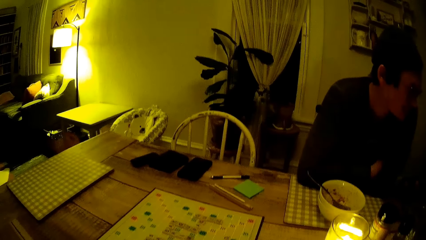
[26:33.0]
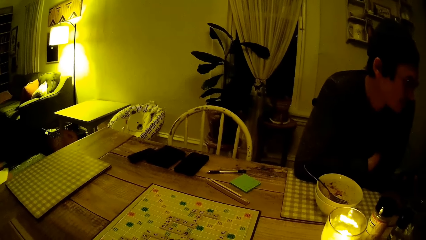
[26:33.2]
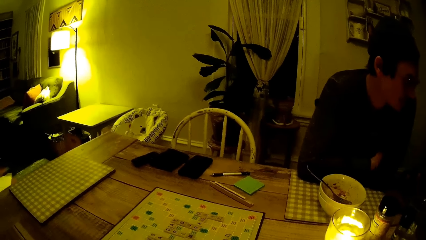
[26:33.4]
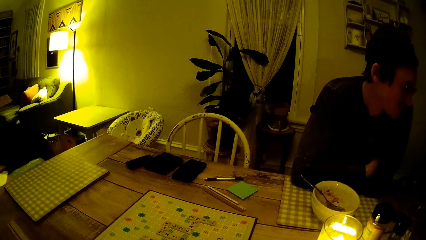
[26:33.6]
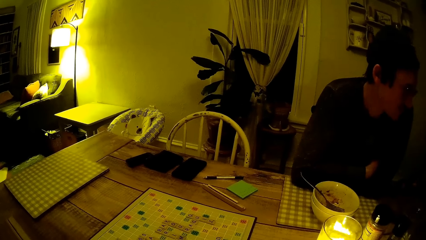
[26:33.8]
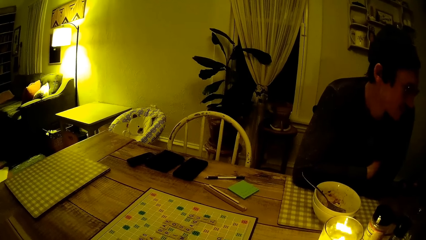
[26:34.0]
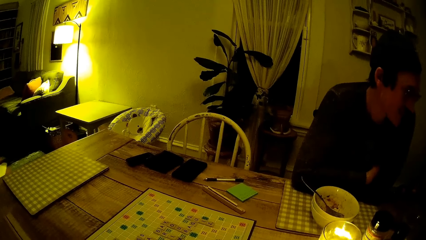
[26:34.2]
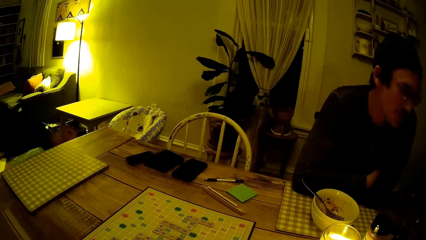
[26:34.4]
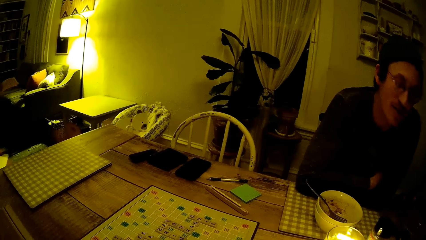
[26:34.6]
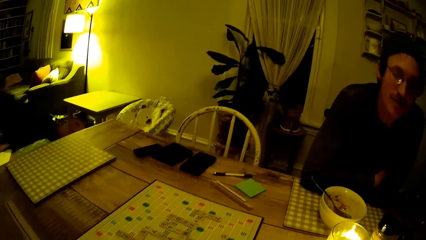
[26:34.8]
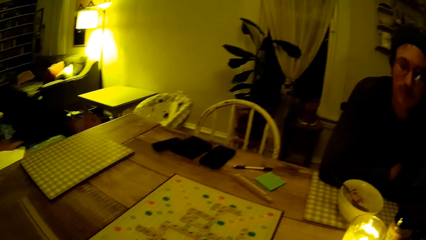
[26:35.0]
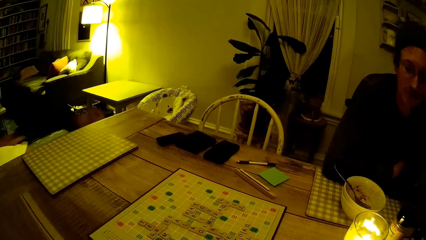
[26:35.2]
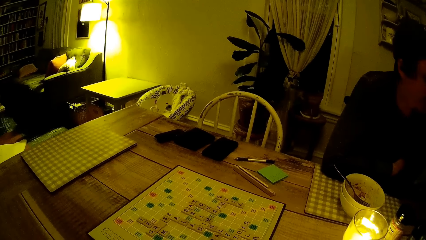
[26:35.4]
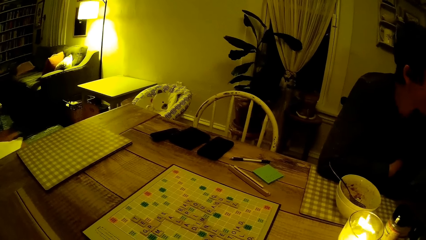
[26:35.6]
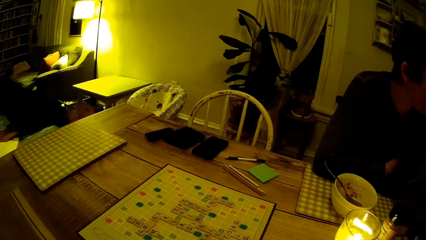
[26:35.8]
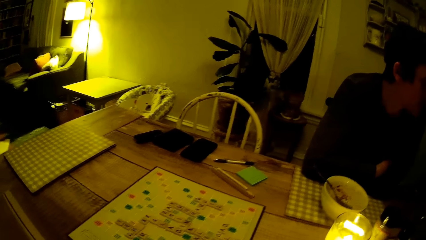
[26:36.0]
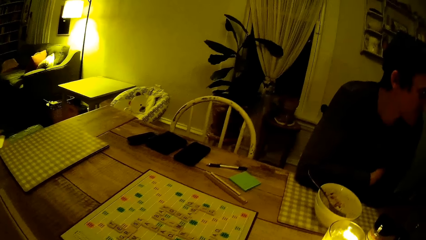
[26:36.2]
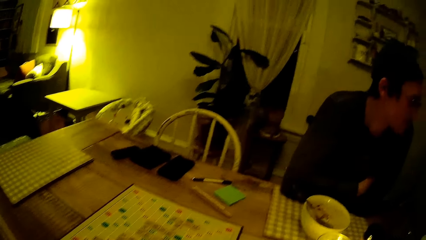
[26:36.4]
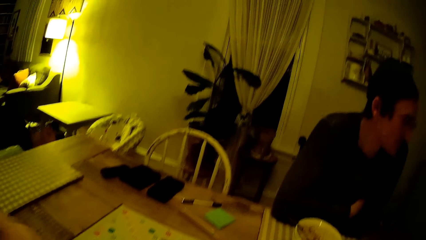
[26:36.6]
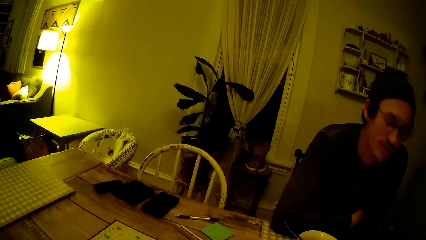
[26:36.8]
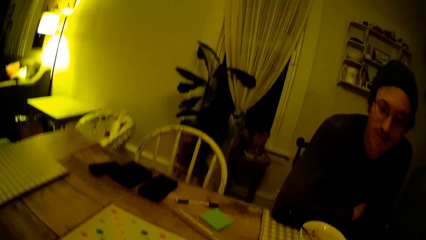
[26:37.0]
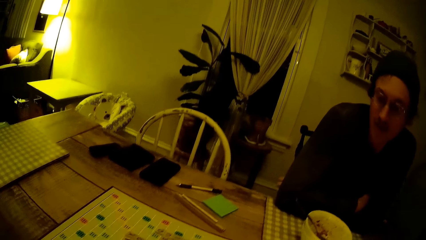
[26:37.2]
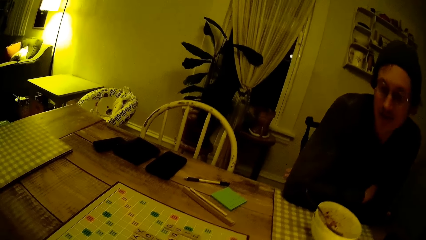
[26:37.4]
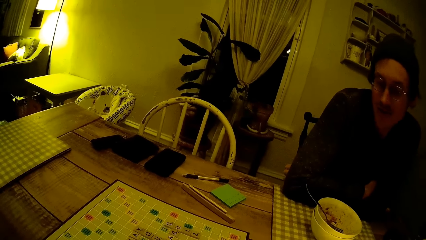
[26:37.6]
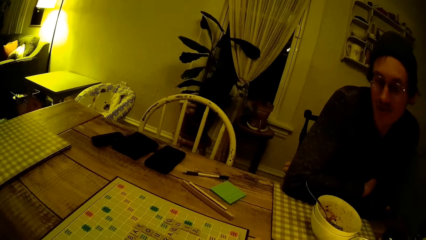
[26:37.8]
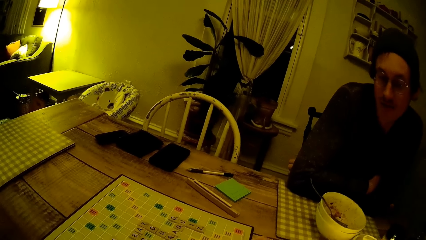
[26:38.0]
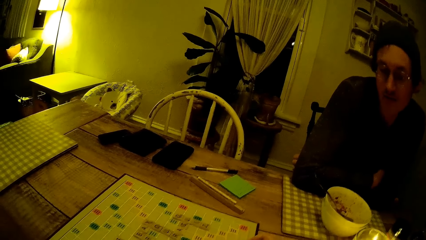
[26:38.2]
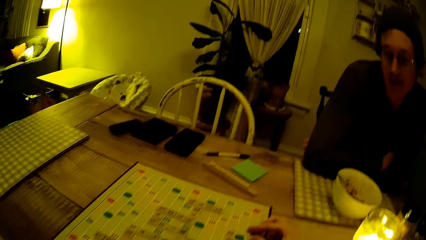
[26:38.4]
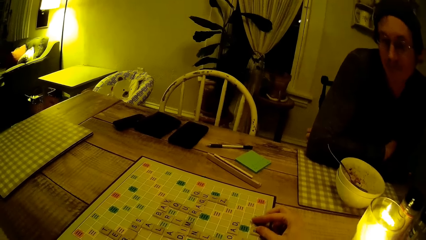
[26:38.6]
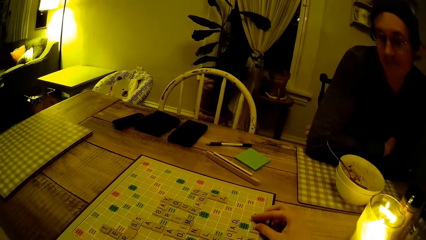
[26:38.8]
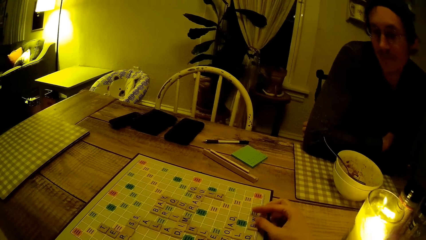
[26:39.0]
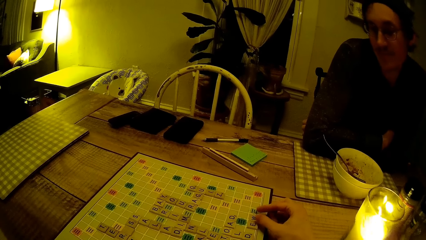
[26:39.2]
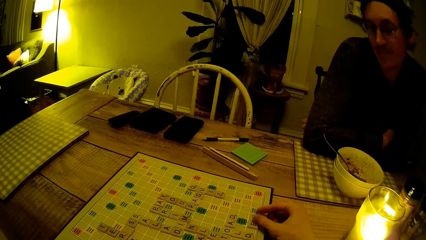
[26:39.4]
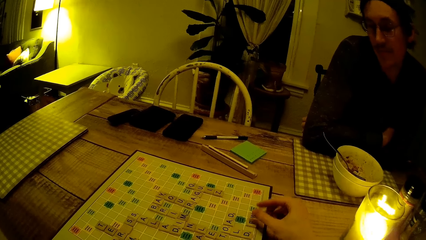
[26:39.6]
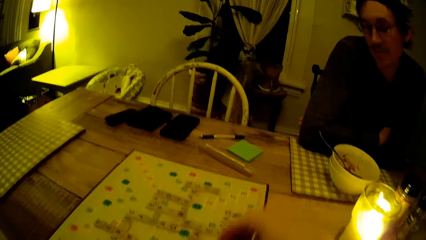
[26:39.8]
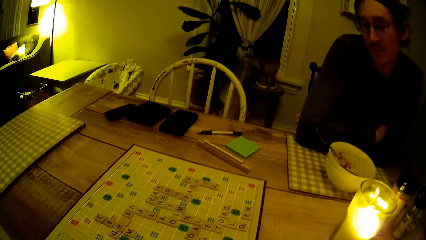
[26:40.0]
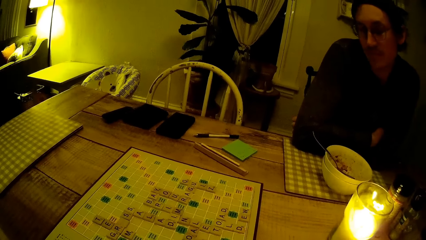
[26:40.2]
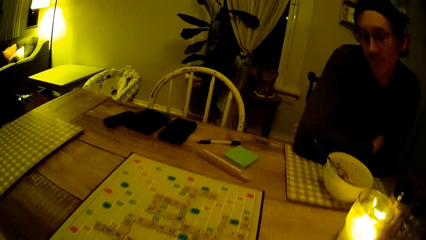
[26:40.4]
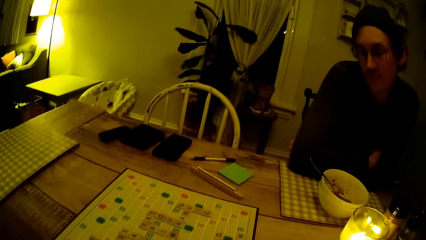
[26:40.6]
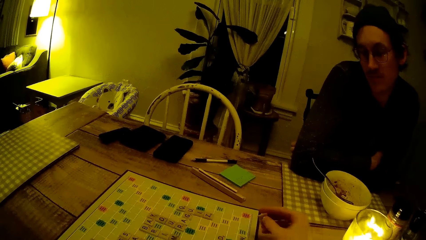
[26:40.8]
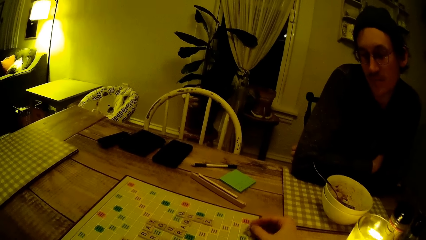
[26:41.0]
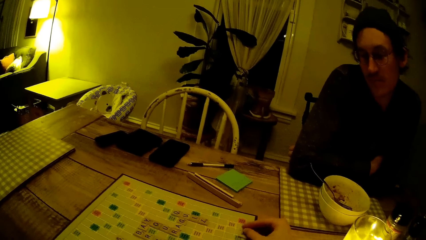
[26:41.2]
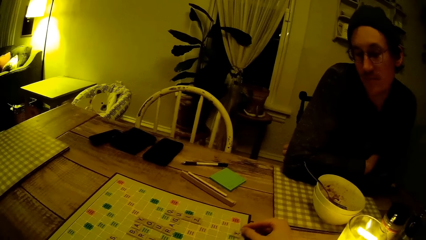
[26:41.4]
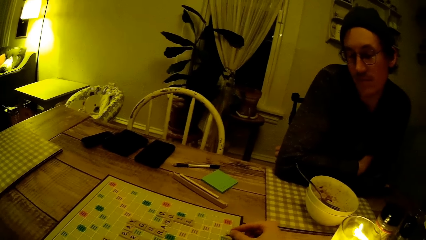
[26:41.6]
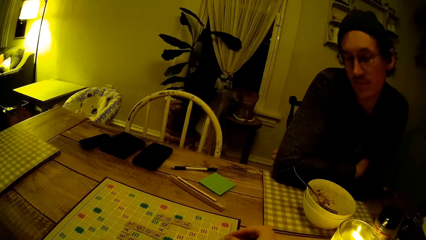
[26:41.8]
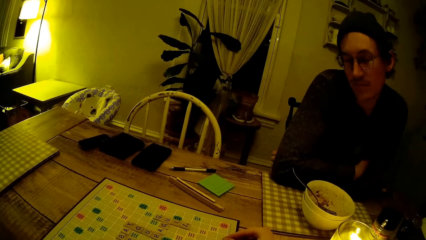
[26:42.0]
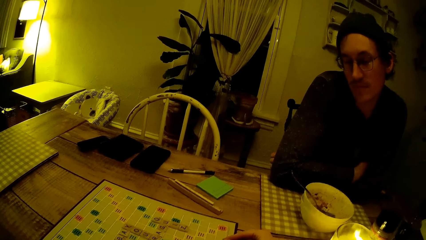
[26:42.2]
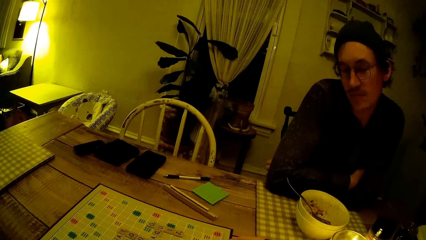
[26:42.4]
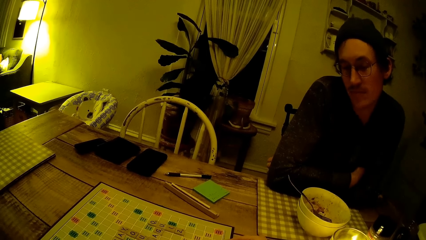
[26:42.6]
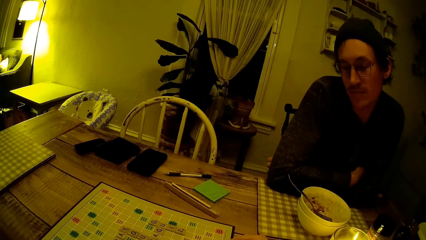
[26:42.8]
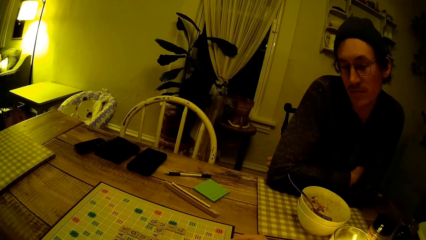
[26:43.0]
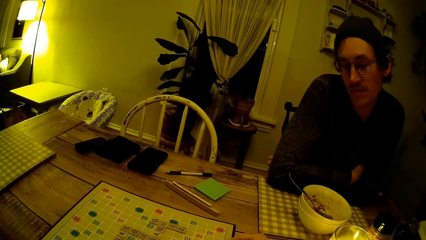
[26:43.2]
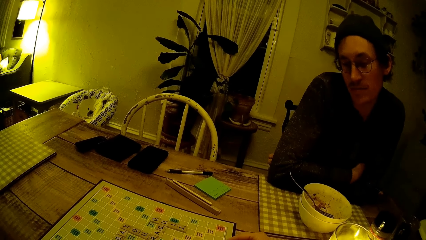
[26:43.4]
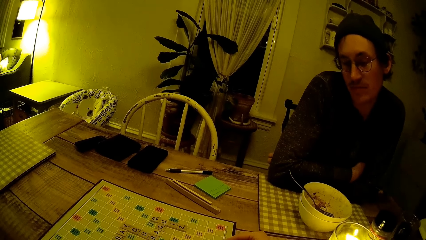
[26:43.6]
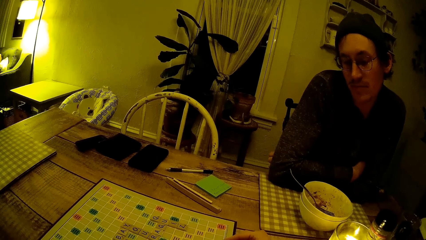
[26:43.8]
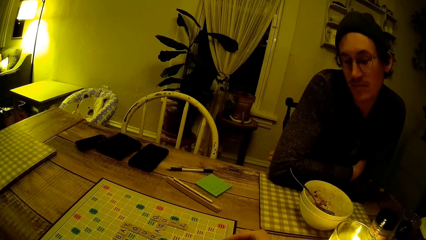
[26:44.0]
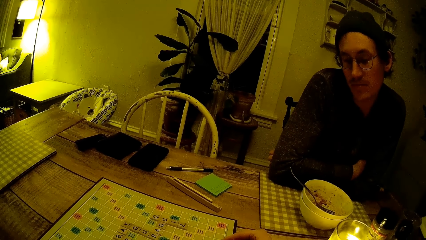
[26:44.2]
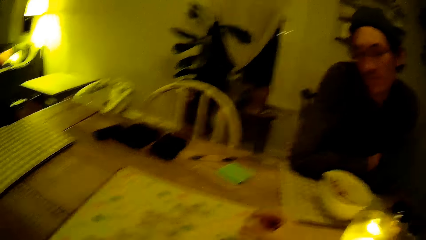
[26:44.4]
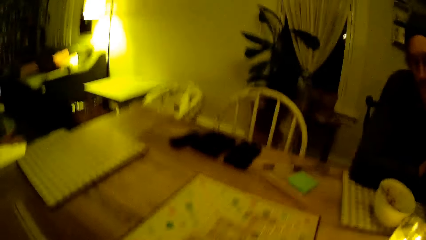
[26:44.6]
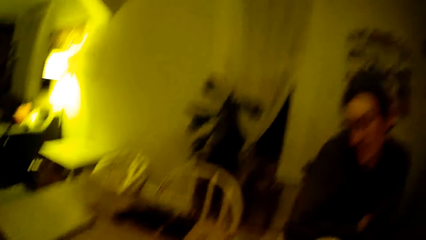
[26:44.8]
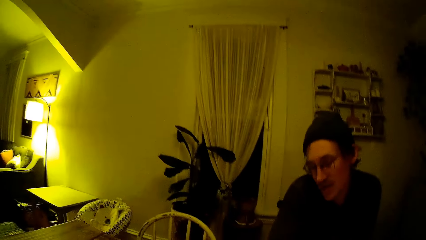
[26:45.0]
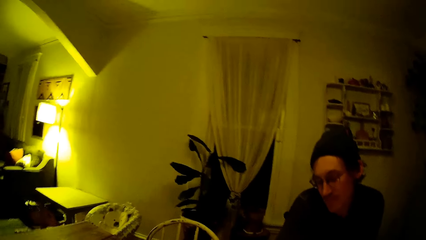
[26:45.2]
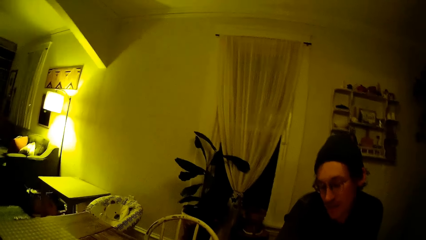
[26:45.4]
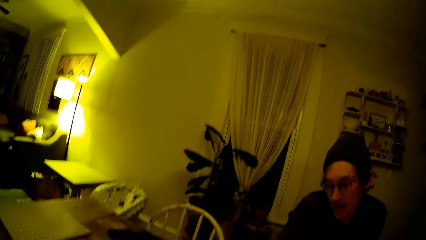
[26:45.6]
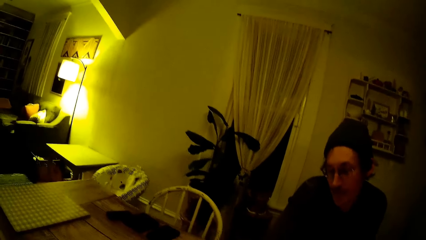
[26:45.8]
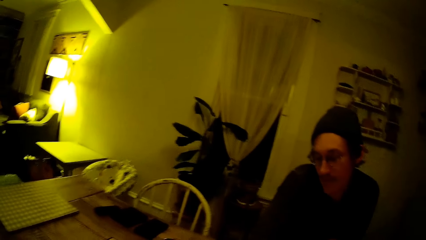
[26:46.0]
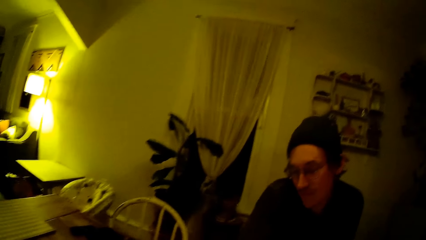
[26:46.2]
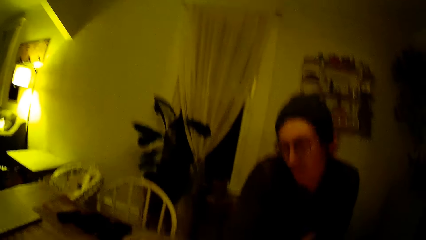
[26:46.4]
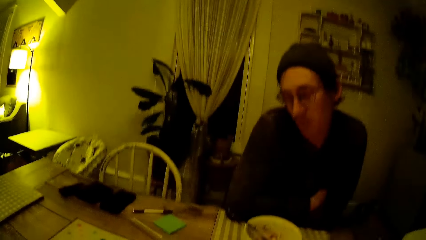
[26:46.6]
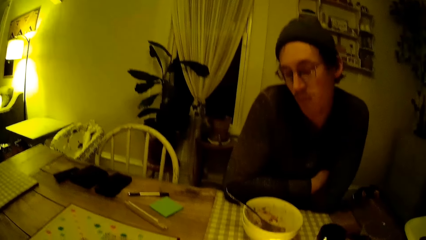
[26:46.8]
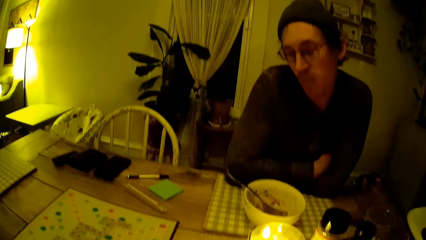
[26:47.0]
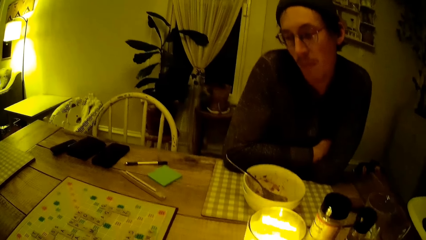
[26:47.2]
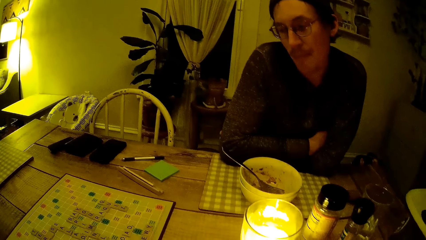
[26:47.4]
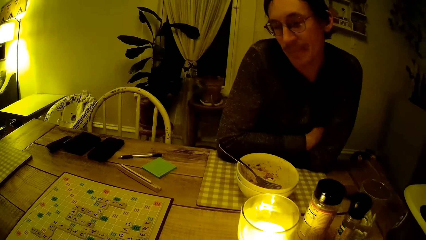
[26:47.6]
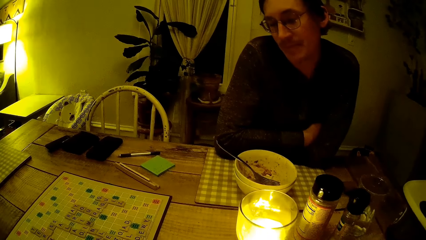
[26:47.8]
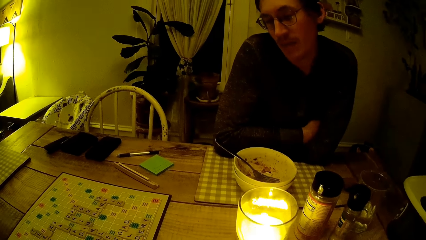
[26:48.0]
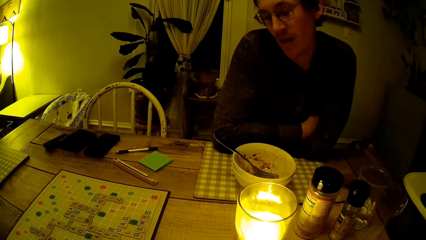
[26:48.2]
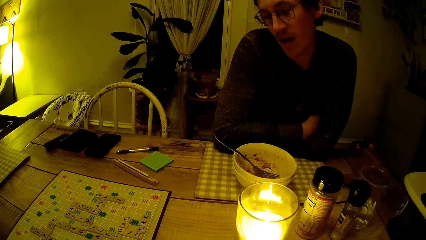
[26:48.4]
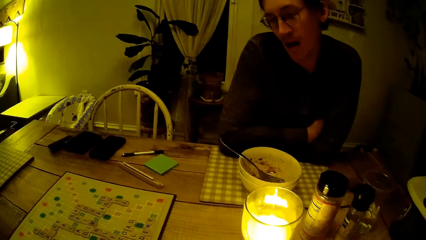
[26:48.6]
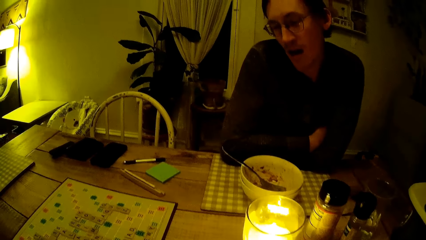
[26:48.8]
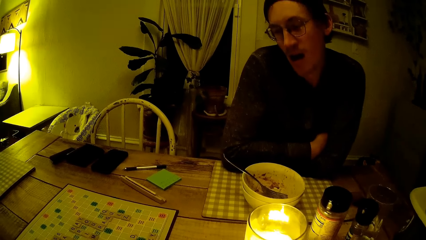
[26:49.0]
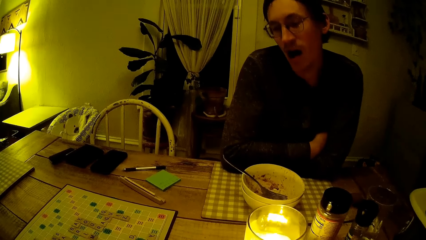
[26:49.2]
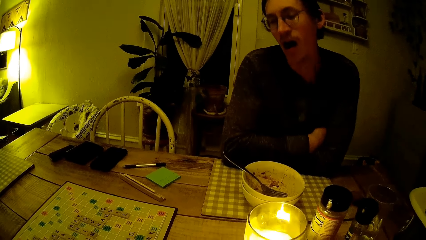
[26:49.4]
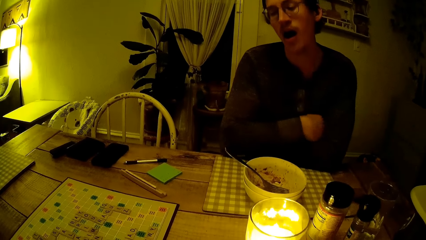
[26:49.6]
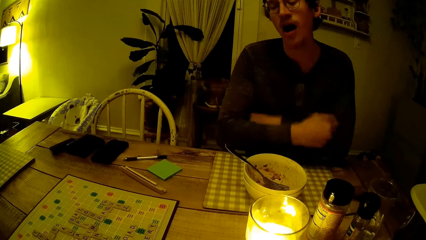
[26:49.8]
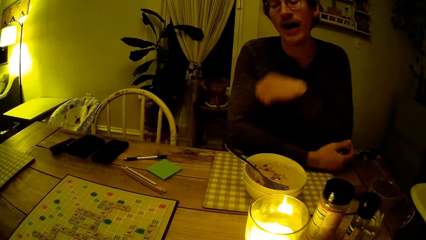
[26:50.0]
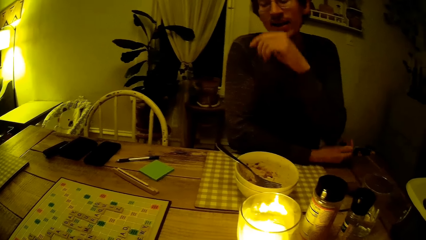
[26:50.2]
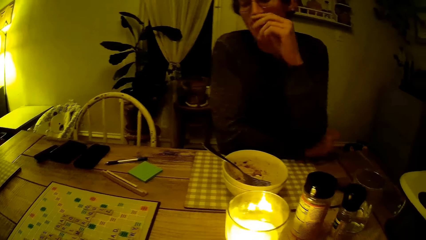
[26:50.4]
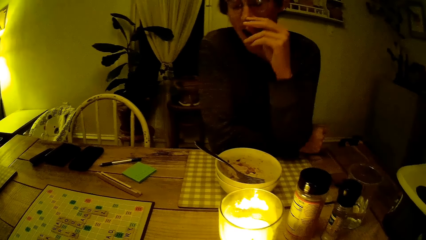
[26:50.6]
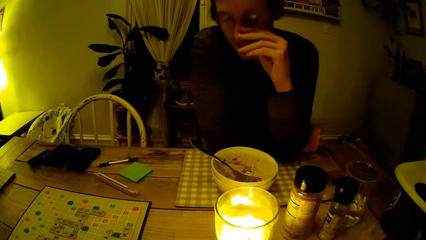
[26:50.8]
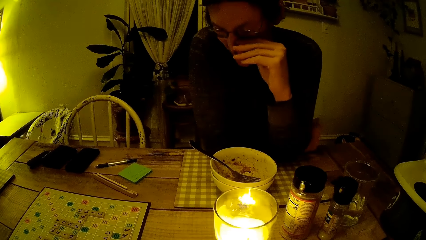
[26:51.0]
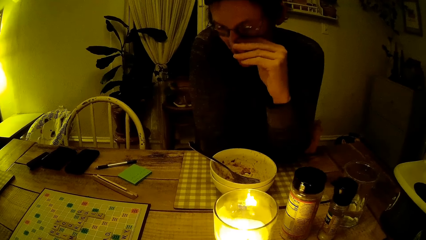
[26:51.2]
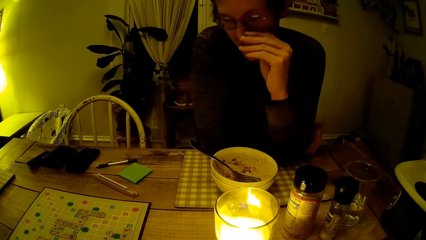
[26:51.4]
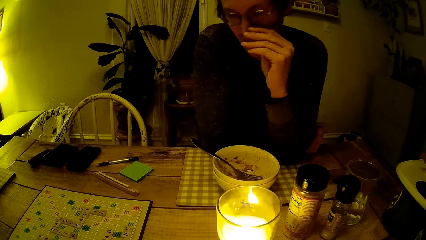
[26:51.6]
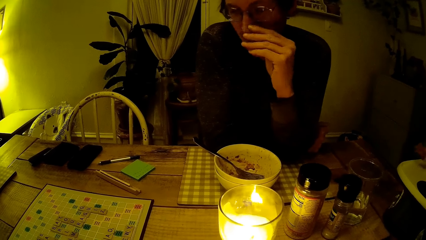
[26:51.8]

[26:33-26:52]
The camera wearer plays the scrabble word game. They look at a man. They stare at the scrabble word board game on a table. The man yawns.
